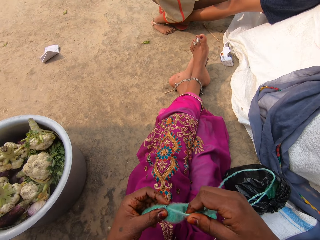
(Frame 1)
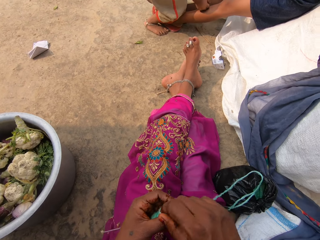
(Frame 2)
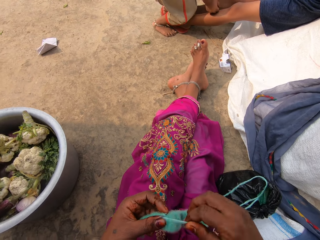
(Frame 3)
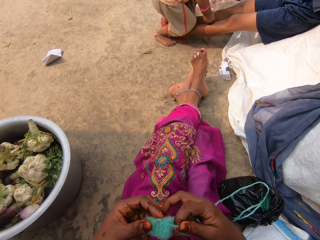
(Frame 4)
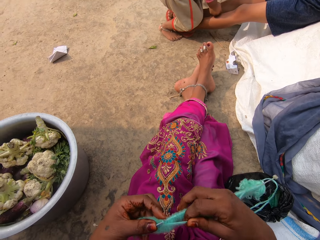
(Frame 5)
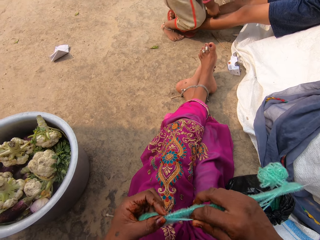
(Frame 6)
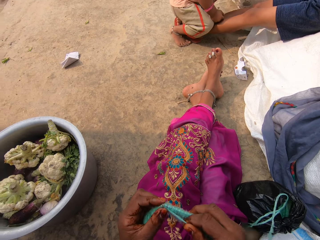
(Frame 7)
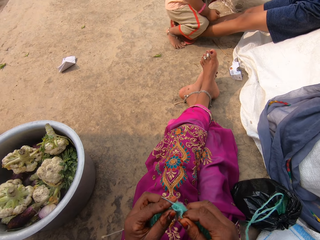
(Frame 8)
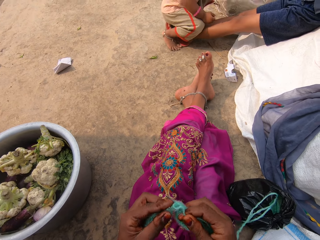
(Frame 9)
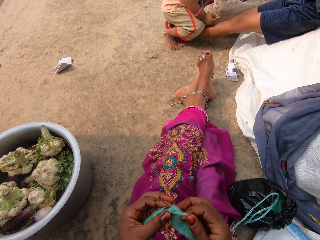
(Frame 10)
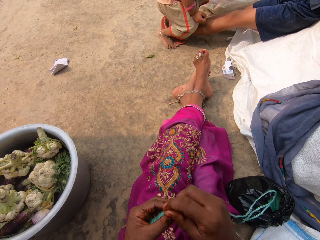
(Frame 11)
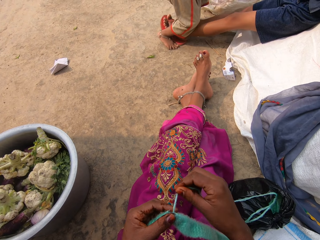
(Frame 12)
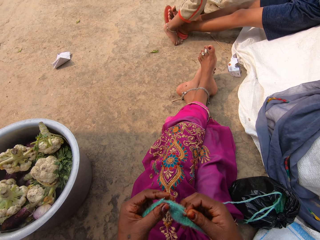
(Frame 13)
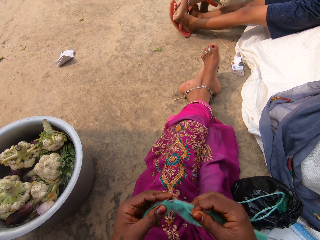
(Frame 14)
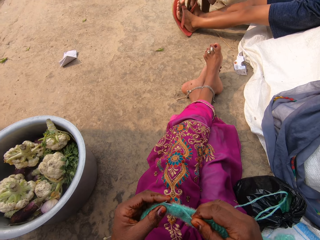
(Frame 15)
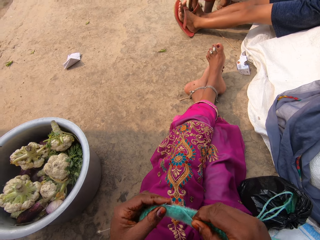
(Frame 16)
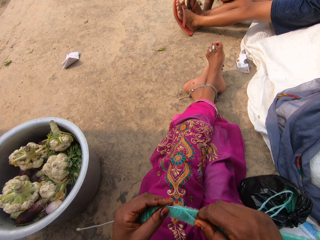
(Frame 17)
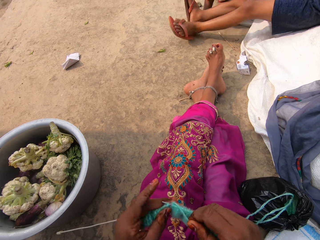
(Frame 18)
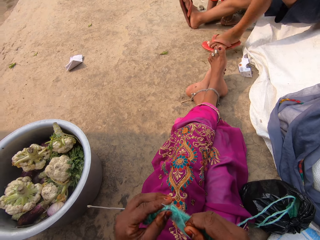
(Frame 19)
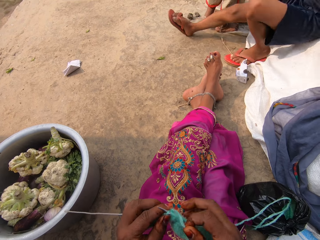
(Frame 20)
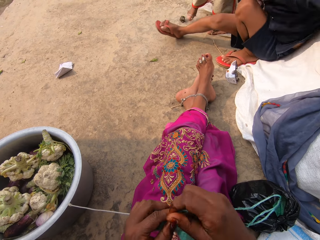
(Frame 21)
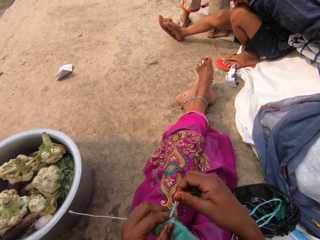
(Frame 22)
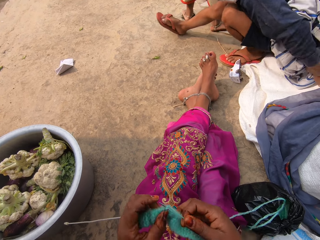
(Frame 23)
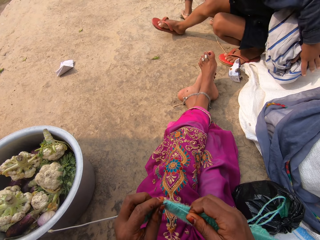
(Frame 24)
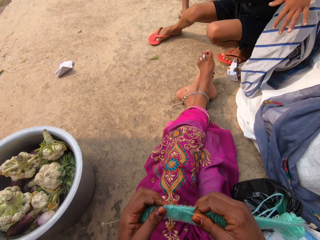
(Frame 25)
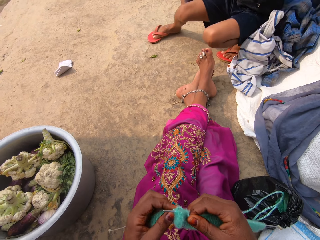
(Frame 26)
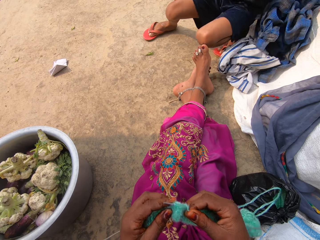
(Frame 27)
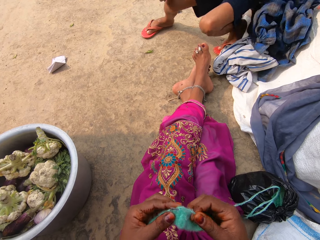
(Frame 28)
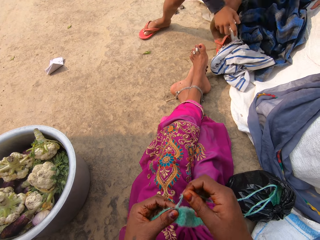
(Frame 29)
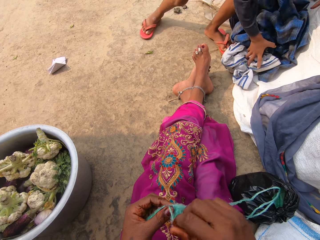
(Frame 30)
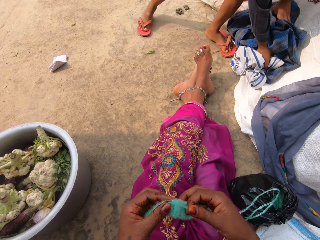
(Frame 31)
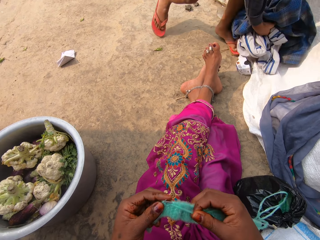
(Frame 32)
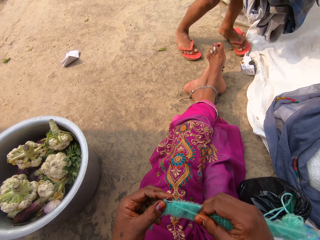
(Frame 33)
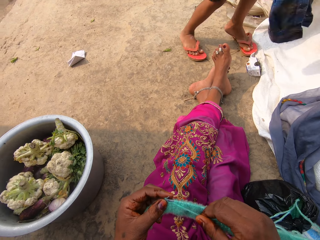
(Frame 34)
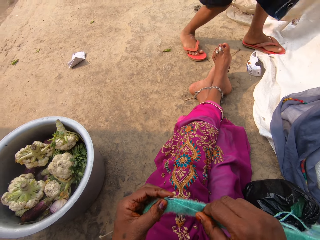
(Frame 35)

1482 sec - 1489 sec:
The camera wearer knits a fabric. They sew the yarn with a crochet needle. A person talks to another person.

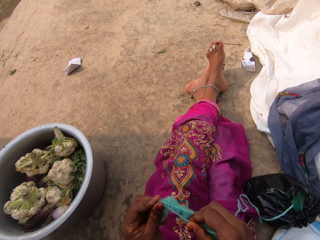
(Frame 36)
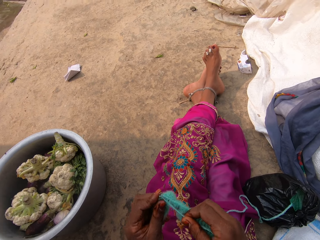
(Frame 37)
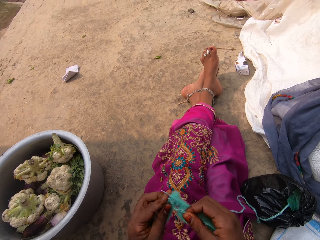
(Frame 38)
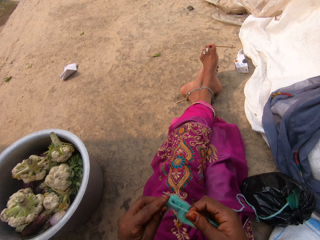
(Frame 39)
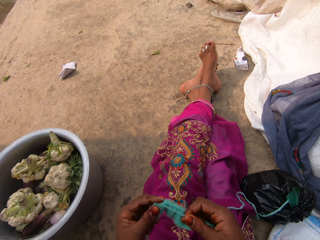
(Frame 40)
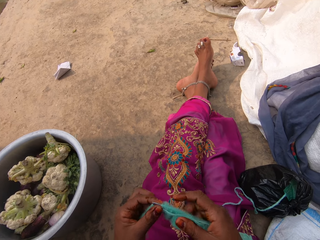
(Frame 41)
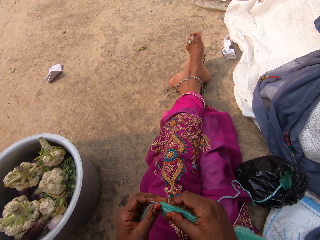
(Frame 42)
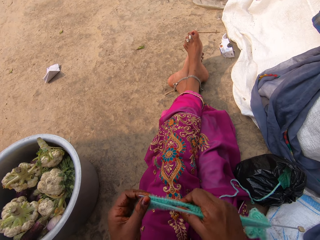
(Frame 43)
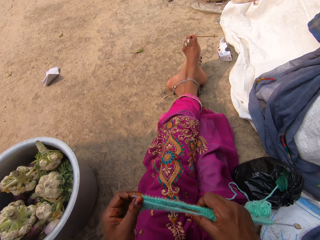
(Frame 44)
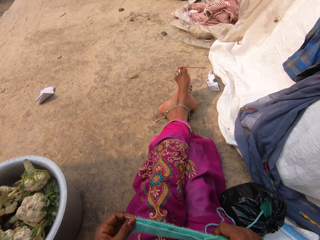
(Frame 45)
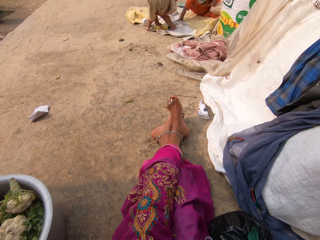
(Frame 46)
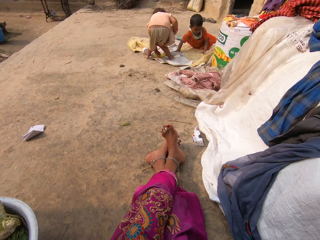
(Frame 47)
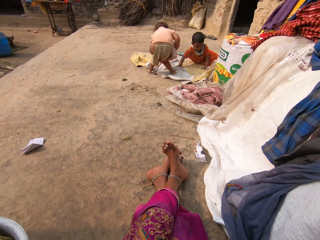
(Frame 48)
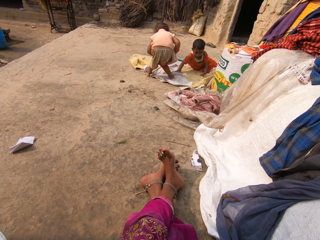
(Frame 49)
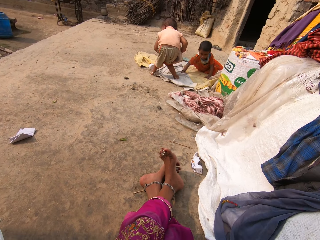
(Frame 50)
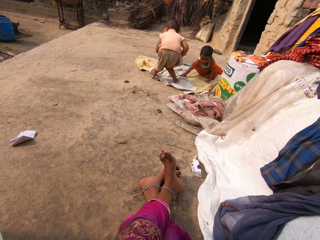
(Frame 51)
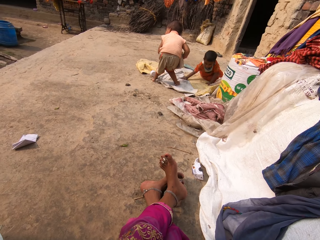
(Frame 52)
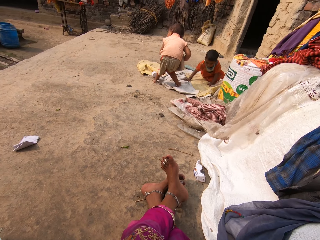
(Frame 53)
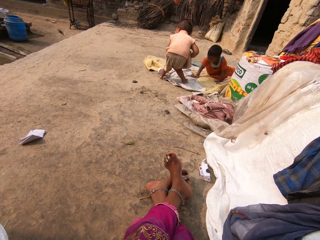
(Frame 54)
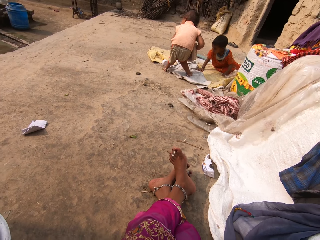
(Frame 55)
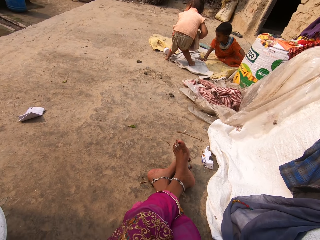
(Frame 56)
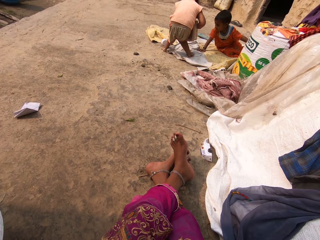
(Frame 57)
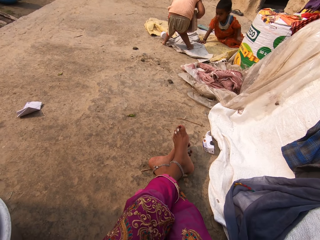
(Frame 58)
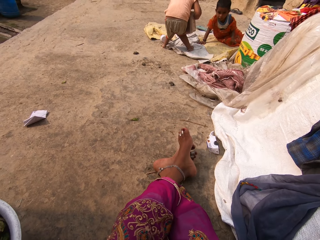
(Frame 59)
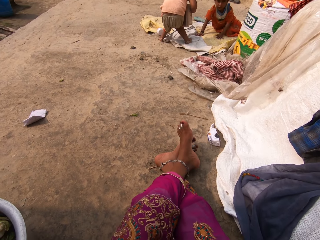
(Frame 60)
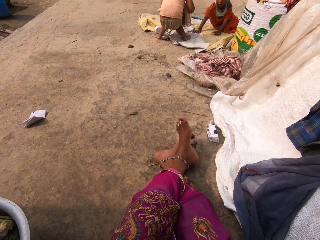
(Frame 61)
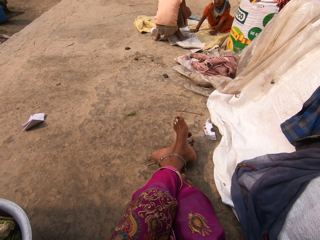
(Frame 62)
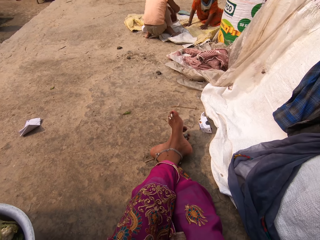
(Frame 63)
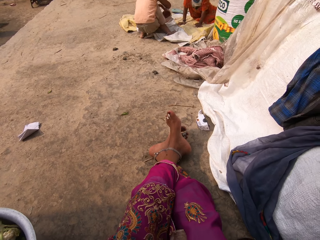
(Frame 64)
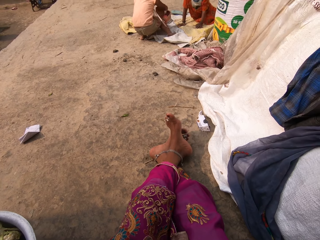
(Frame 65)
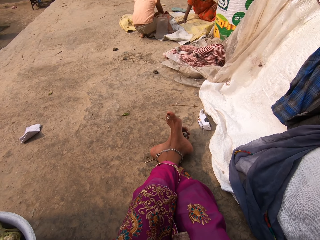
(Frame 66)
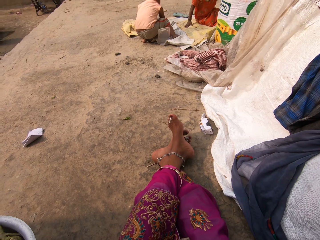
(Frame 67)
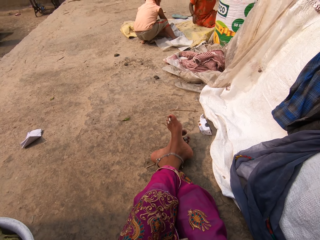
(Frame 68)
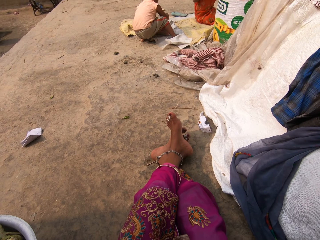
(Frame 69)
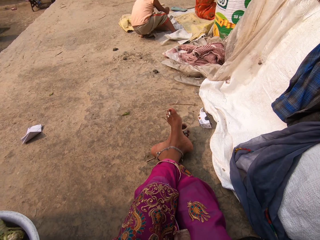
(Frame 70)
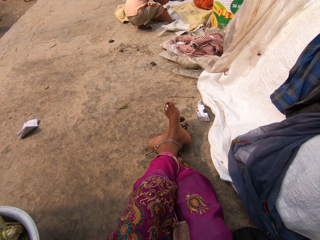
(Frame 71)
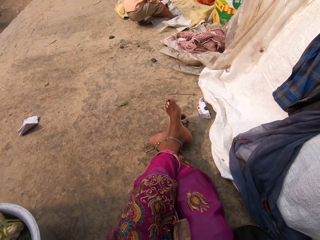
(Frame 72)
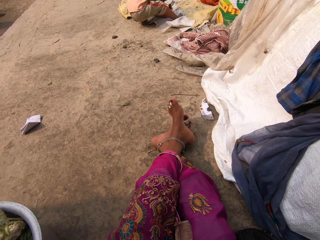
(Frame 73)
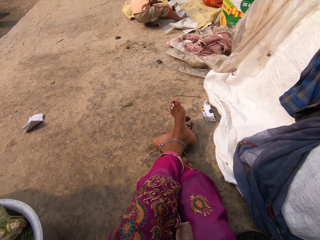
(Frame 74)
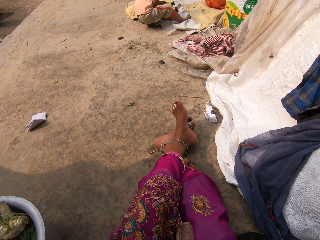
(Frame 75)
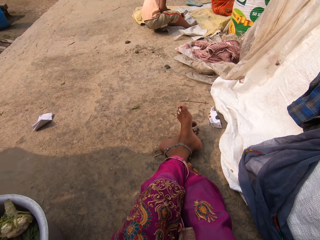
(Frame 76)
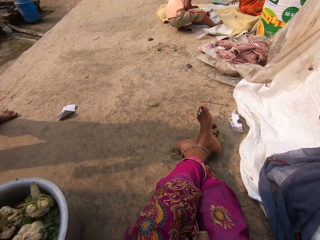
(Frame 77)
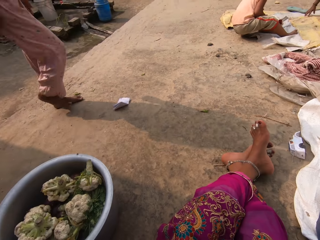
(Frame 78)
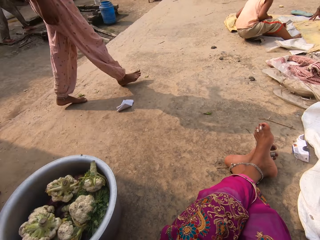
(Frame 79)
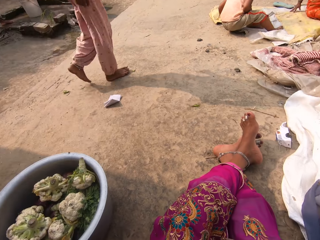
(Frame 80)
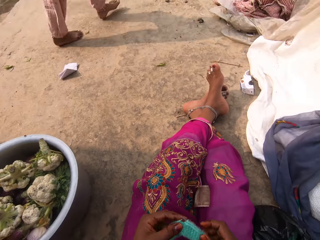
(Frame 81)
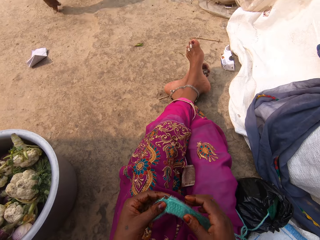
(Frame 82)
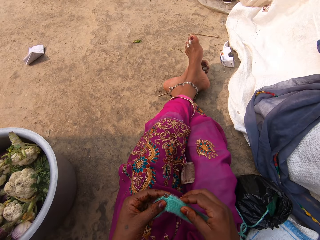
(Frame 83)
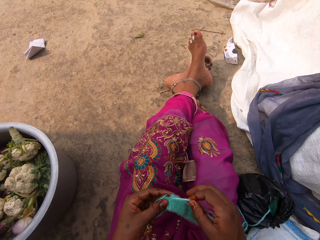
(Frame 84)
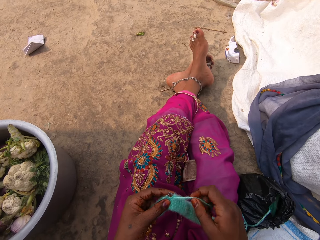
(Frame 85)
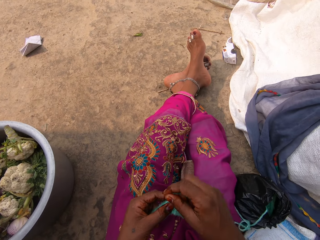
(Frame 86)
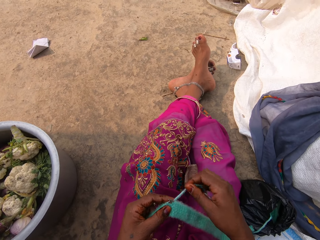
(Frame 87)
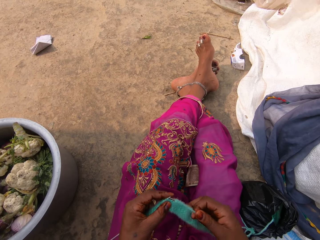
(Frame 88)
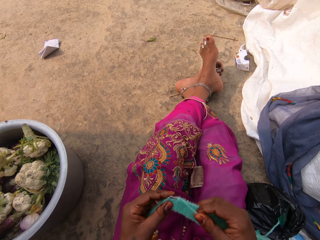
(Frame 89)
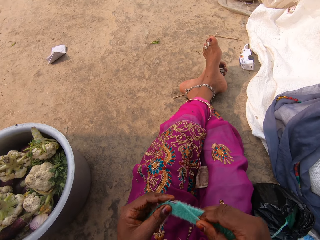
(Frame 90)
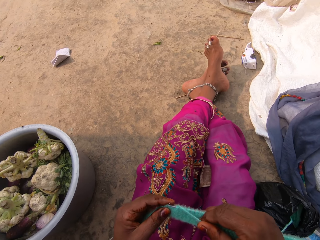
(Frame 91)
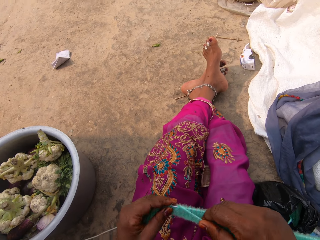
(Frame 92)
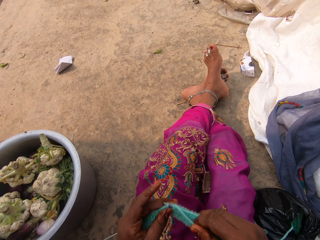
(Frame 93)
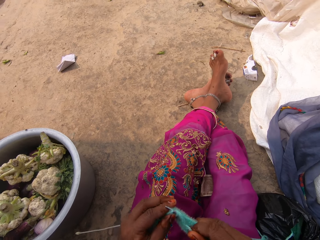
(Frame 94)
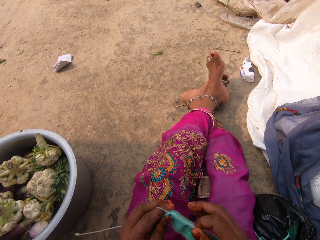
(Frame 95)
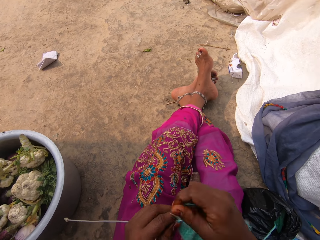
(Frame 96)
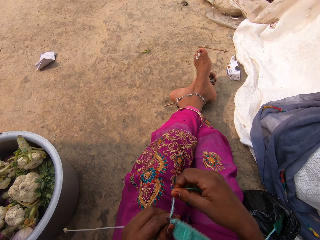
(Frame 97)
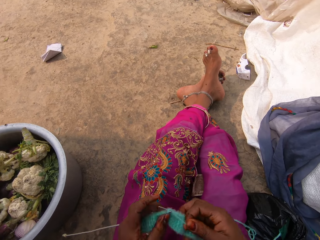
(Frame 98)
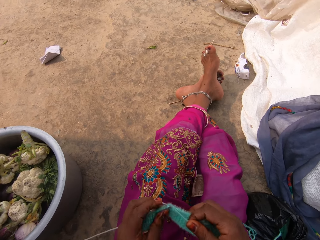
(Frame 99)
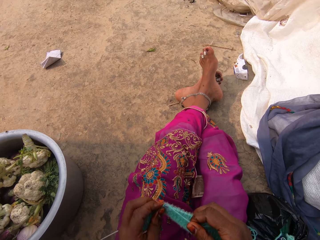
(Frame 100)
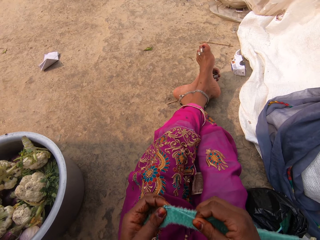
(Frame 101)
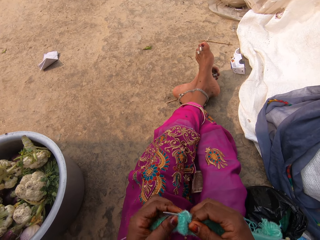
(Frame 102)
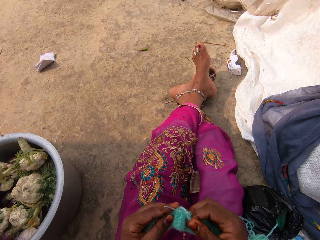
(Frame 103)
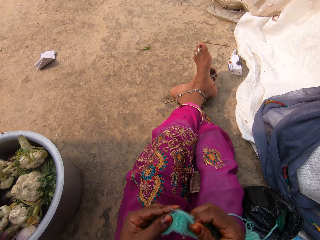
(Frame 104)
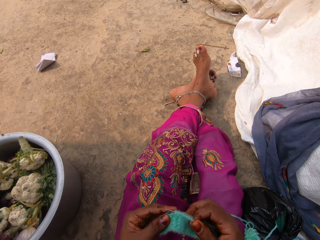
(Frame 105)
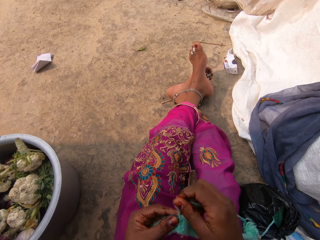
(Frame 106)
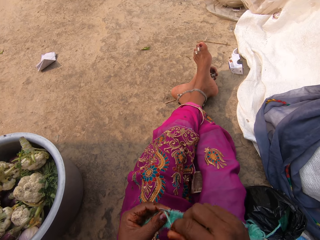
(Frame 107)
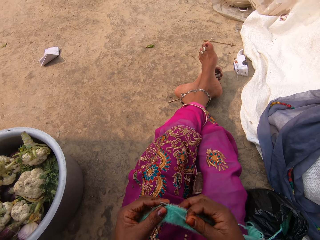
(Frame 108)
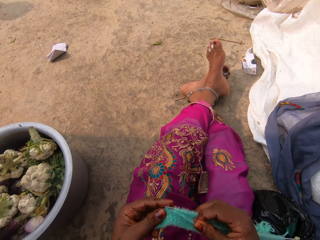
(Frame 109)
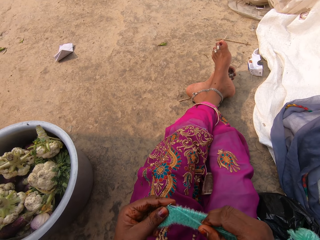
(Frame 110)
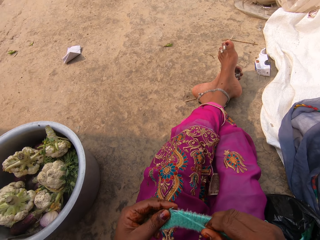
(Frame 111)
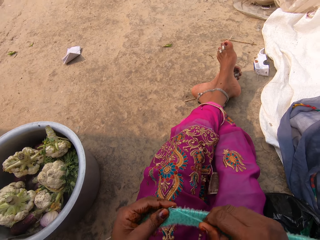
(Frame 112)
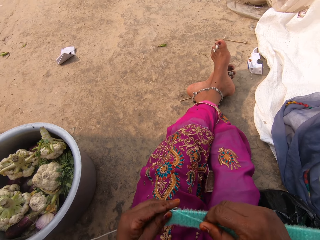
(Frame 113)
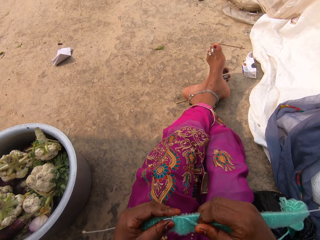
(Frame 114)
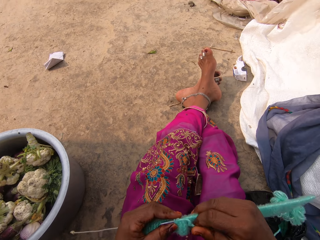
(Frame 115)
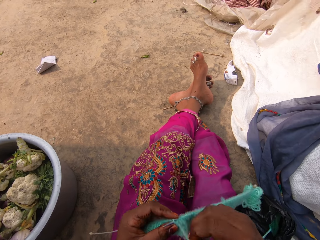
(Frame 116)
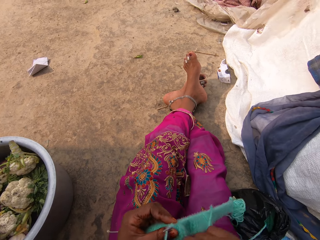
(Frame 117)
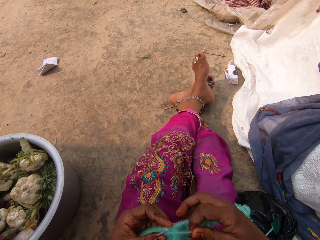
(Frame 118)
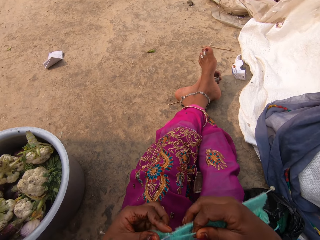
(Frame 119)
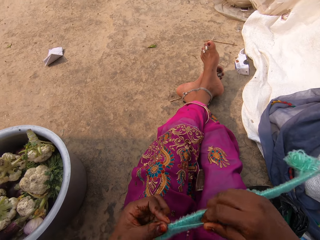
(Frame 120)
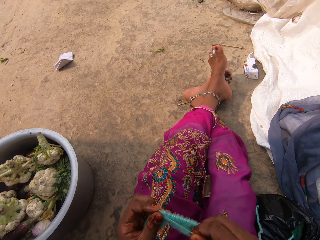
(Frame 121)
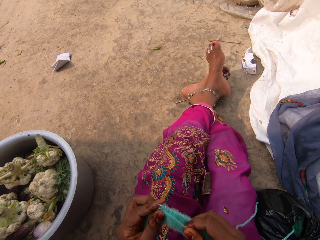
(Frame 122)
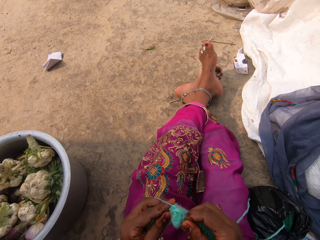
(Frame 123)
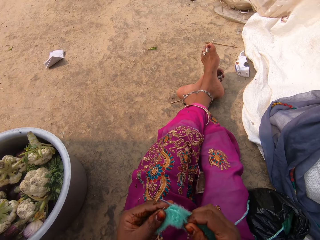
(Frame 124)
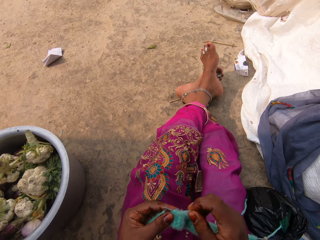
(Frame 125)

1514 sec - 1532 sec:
The camera wearer adjusts a fabric on the knitting needle. They look around. They sew the yarn with a crochet needle. They talk to a person. They talk to the person and another person. They knit the fabric. They sew the yarn with the crochet needle.
